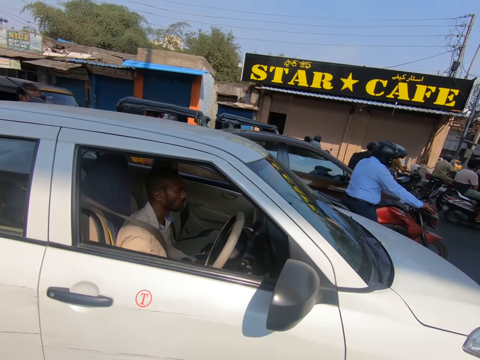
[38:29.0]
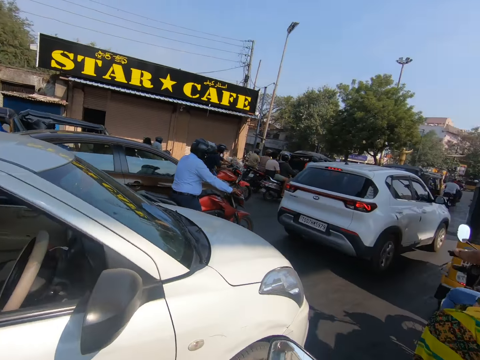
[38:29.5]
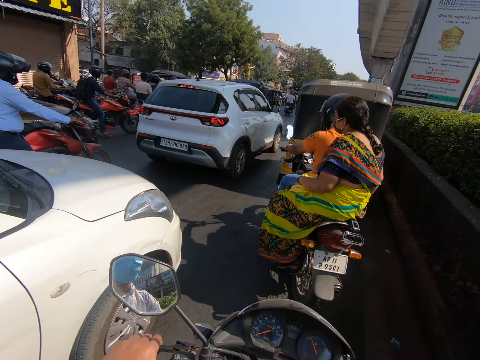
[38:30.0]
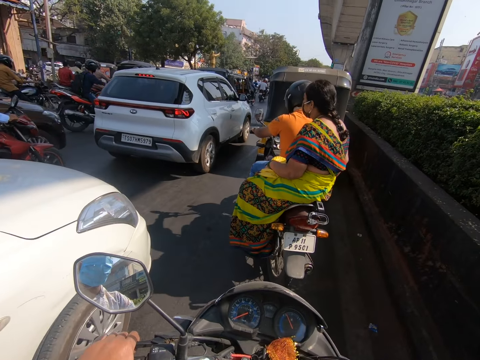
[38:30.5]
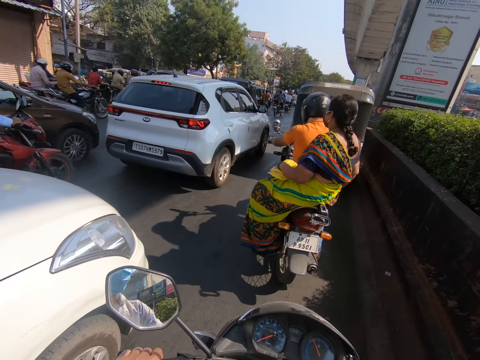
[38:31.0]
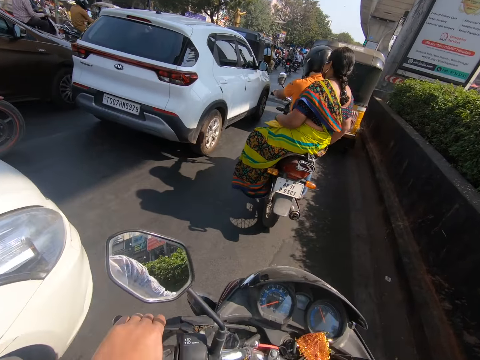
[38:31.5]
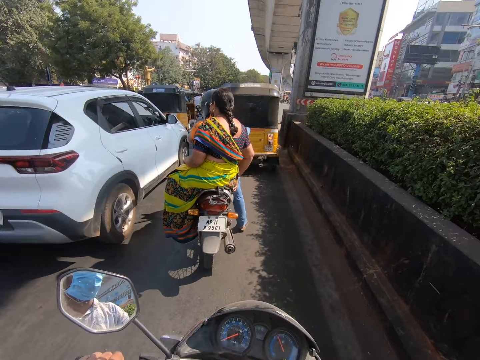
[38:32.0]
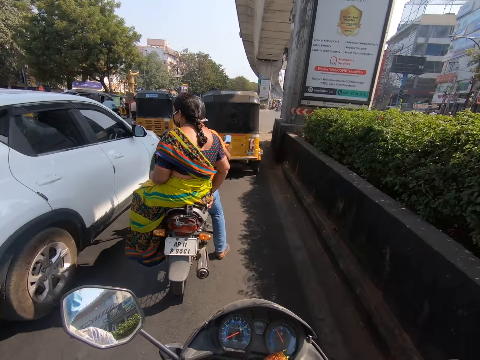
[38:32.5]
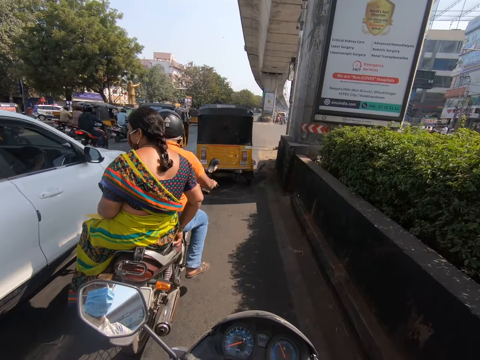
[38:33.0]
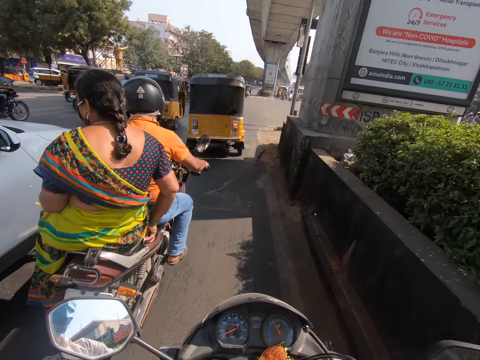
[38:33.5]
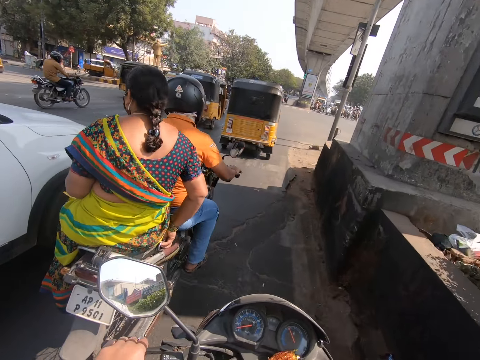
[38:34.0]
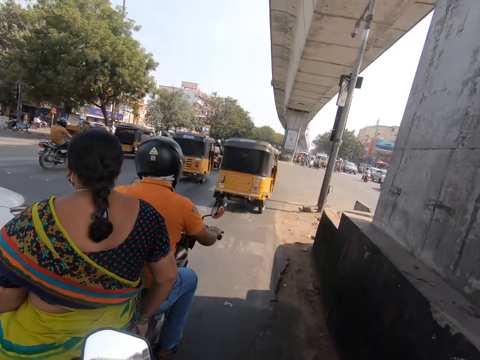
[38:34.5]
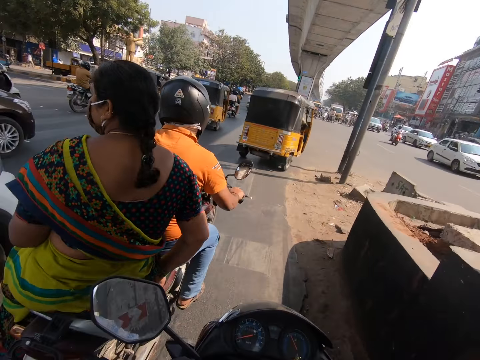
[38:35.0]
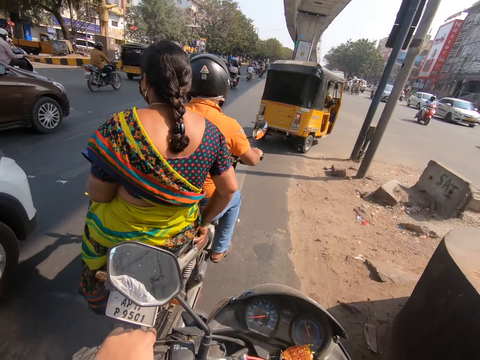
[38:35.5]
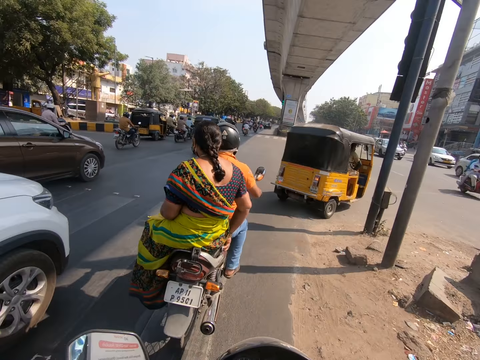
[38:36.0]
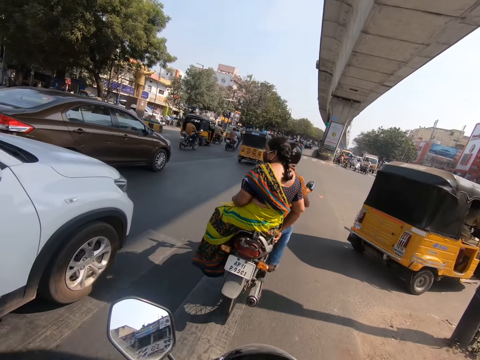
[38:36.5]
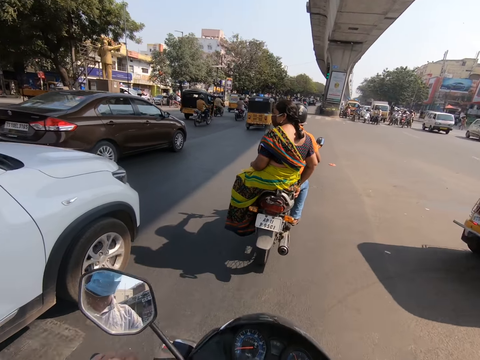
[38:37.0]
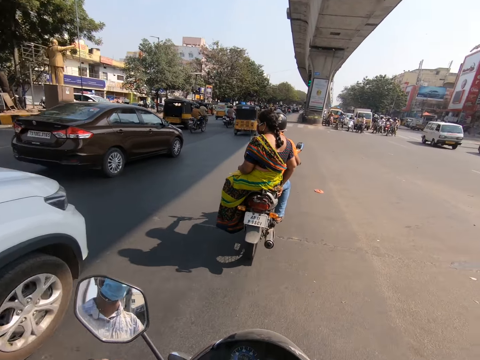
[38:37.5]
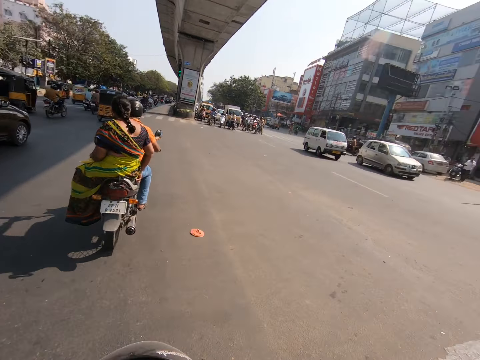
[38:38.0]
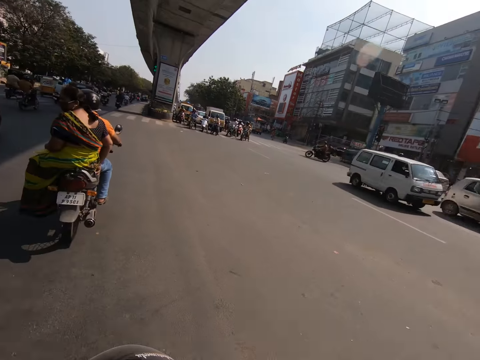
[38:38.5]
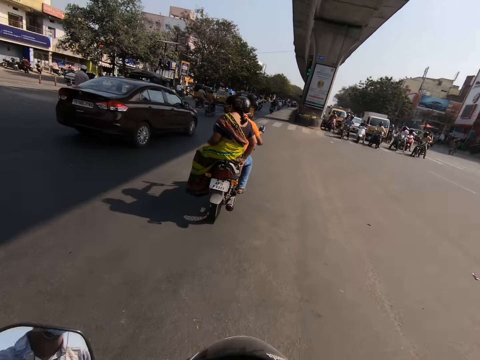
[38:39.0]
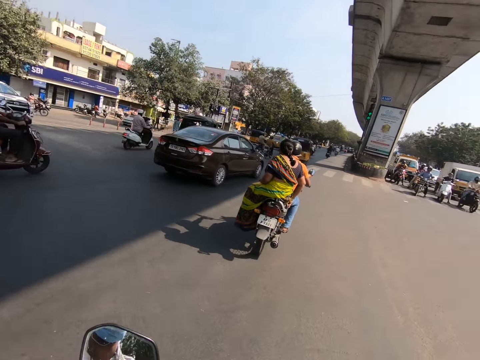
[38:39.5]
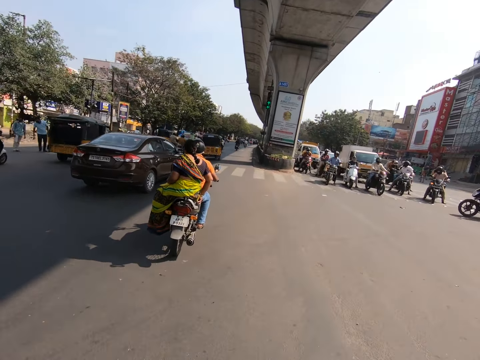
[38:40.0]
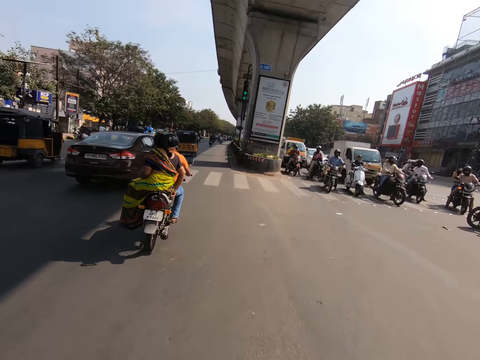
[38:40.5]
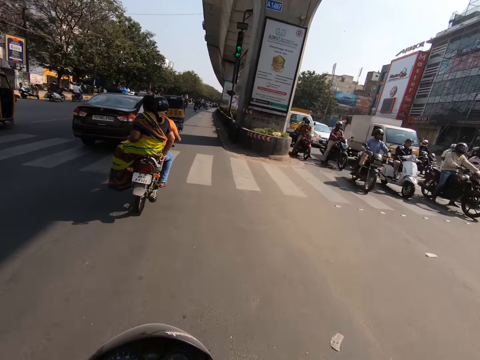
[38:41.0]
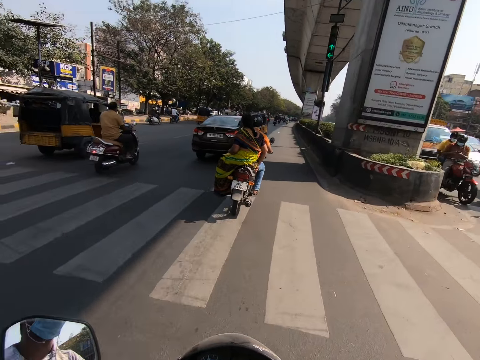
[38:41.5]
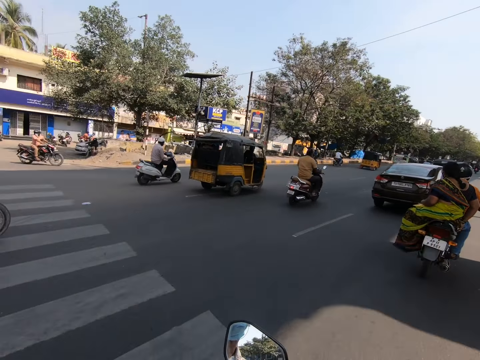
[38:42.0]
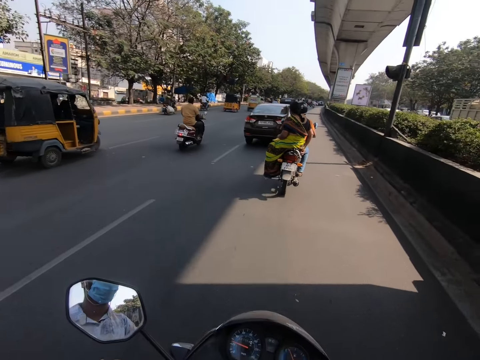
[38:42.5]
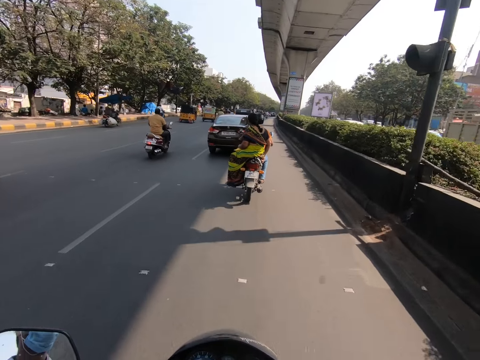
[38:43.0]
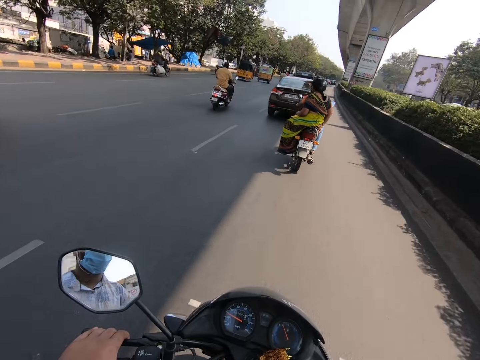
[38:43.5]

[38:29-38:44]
The camera wearer rides the motorbike past a white car. A white SUV rides past them.

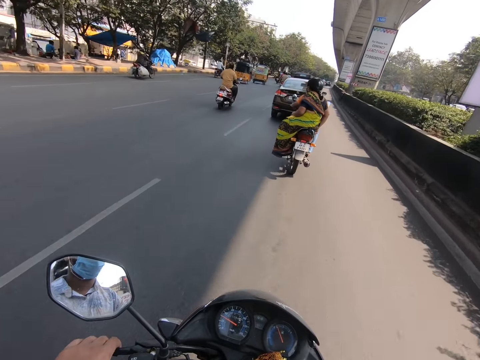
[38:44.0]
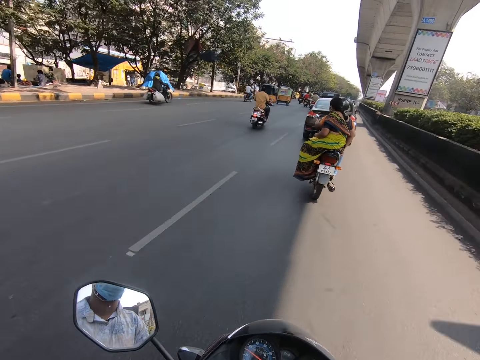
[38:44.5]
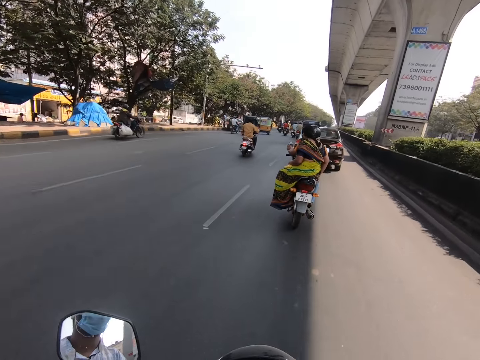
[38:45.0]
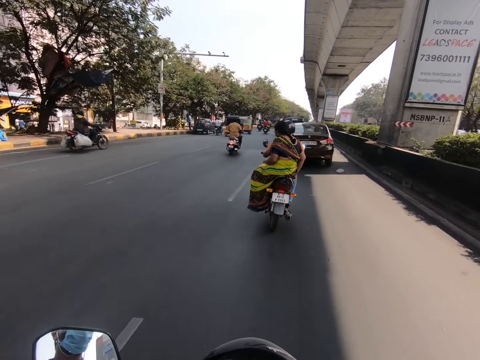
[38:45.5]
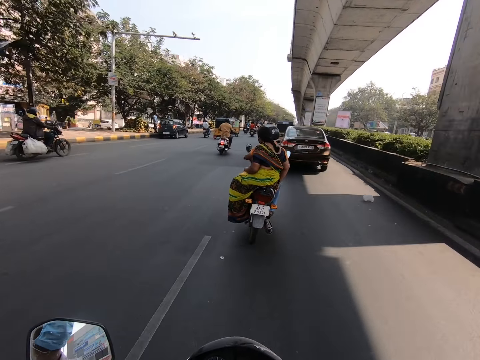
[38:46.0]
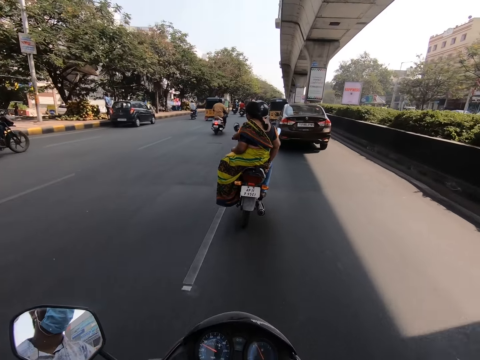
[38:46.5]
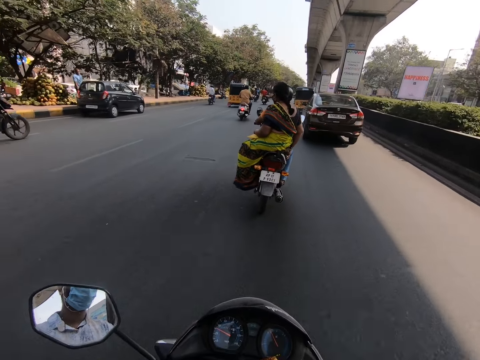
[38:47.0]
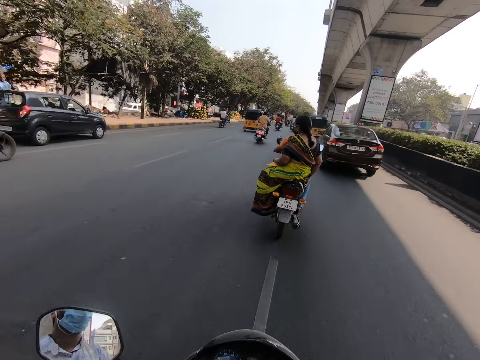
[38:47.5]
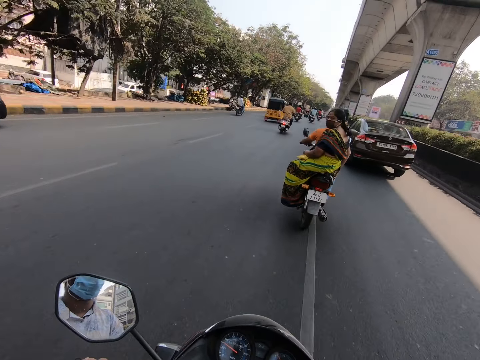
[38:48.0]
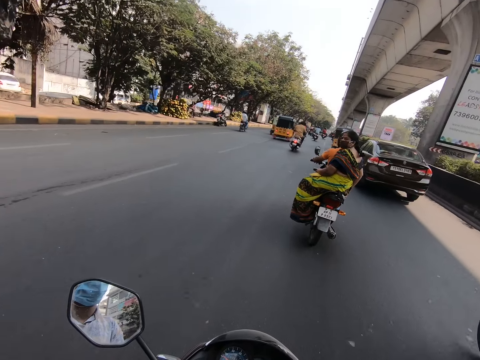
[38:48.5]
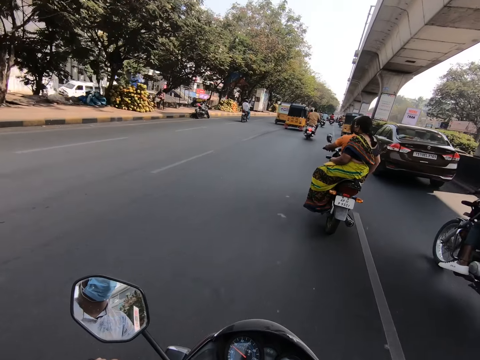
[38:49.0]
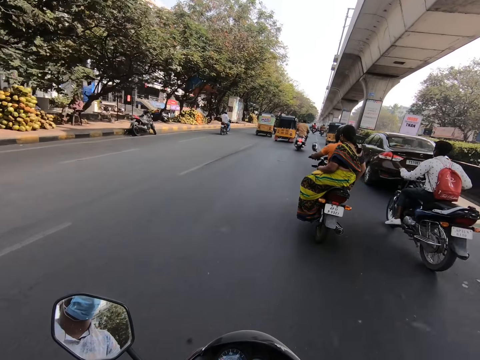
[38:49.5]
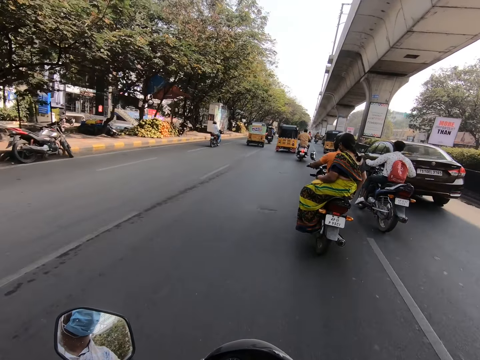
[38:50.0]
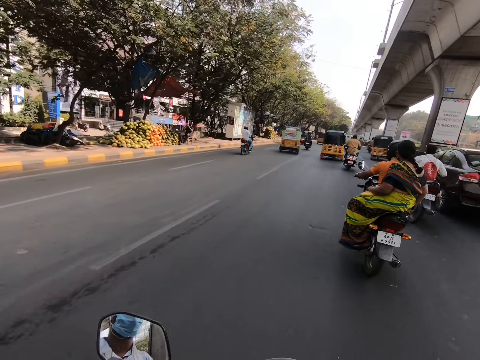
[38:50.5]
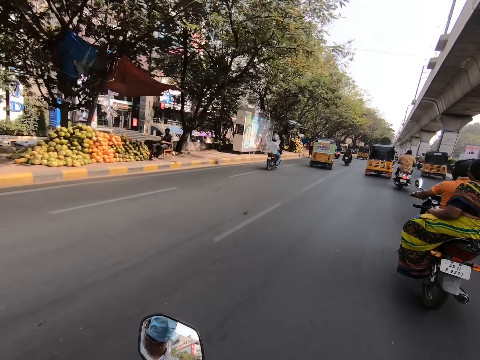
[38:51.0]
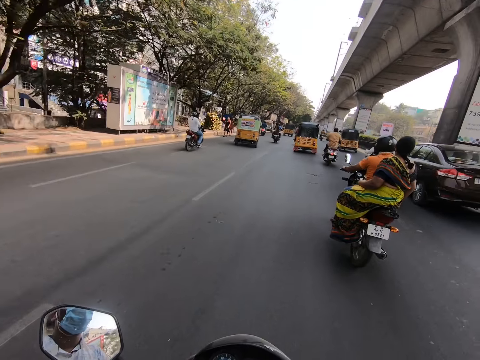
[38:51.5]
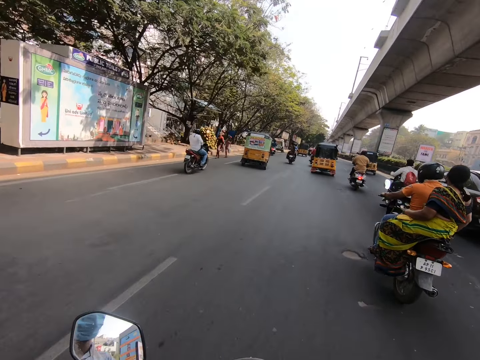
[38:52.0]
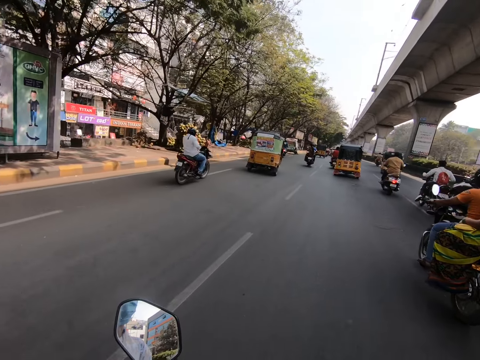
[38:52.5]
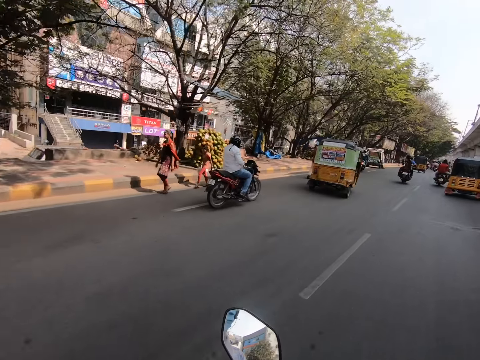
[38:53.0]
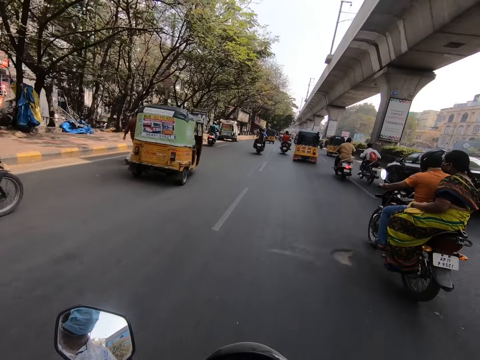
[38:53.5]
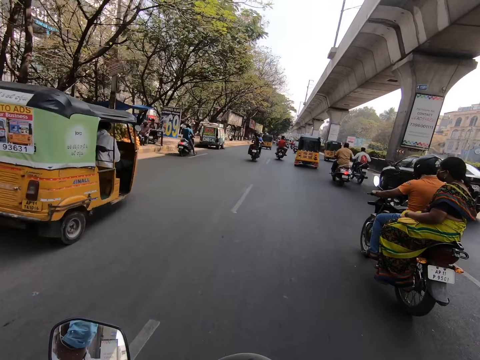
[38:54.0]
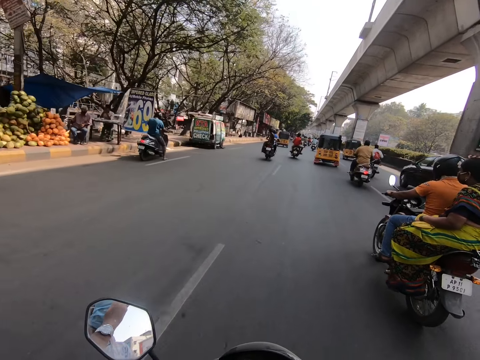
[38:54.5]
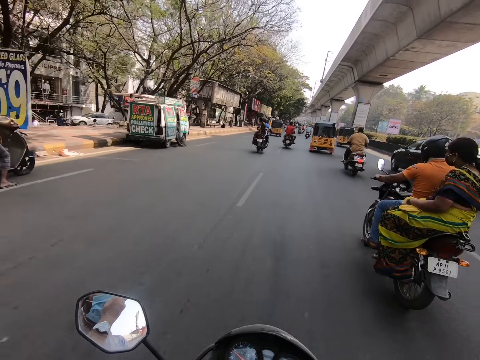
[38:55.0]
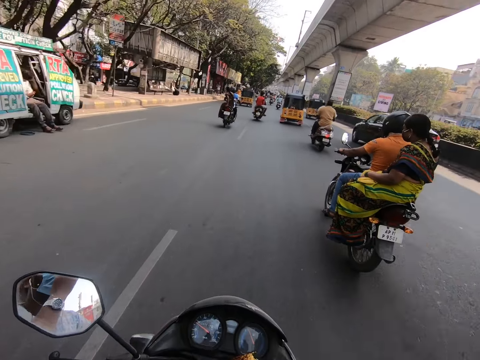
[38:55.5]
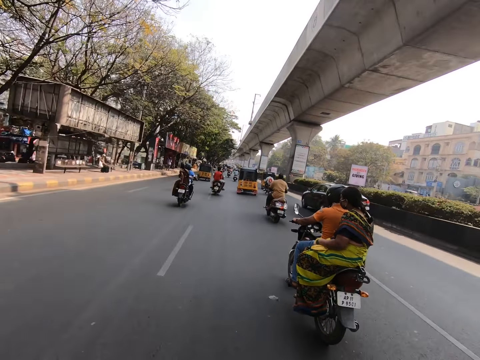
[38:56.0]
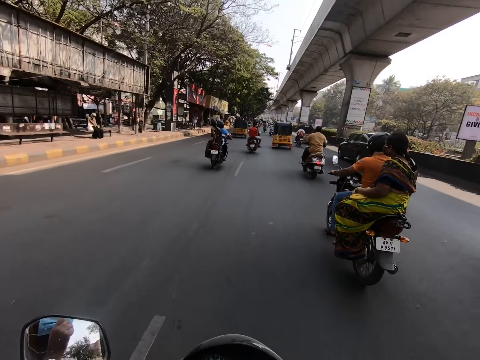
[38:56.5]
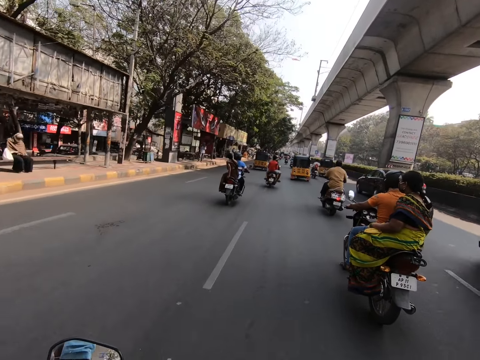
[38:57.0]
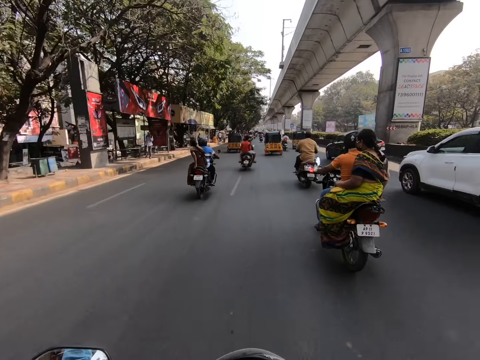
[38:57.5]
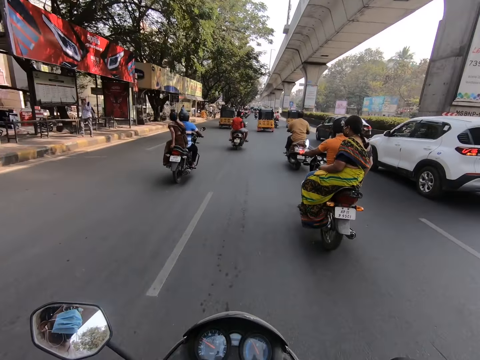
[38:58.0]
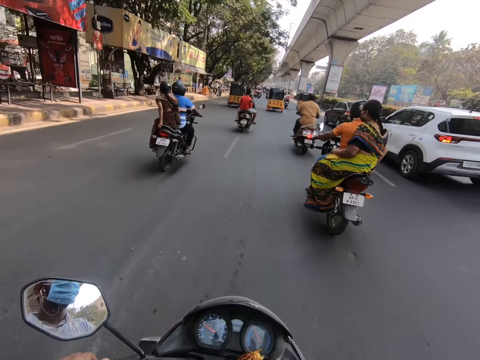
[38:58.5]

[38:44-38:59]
A motorbike moves past the camera wearer. A white SUV rides past them.
